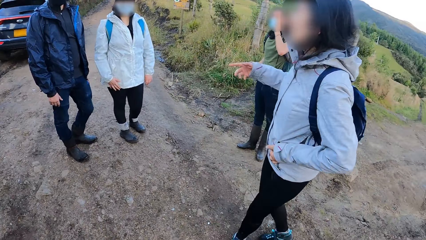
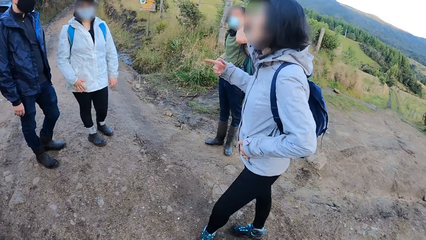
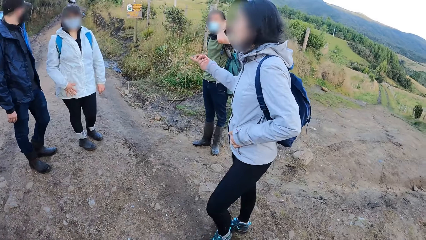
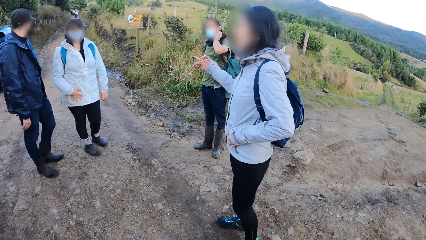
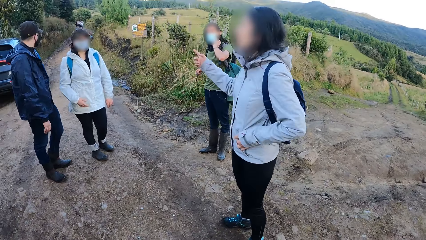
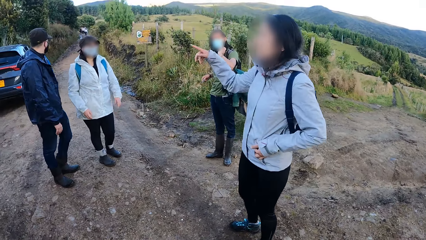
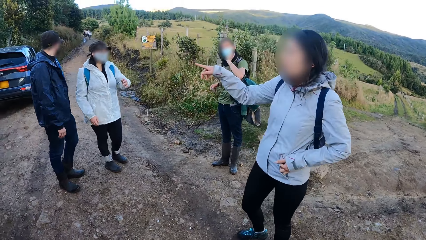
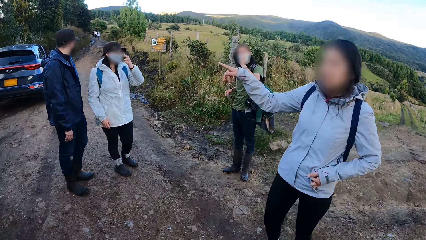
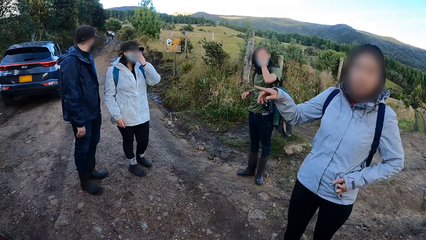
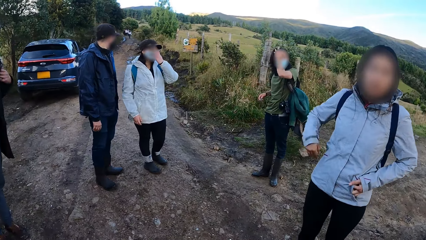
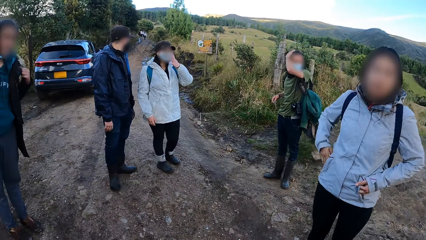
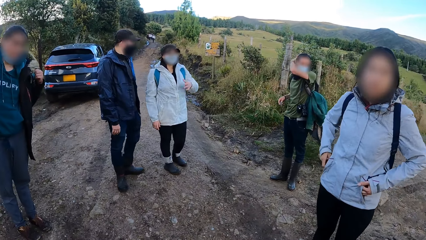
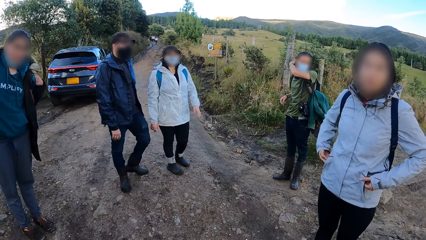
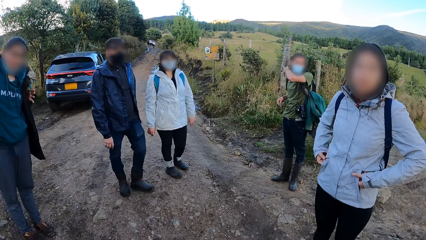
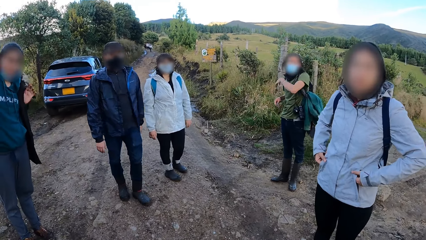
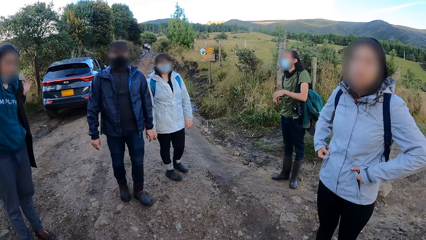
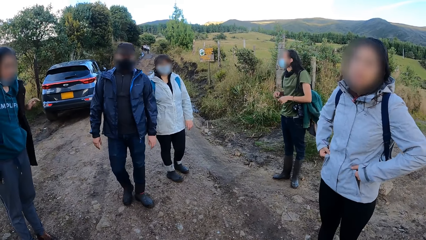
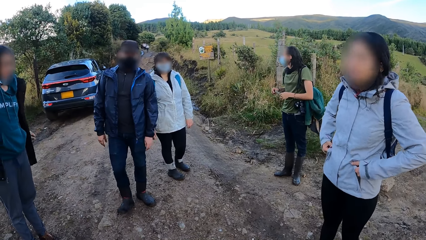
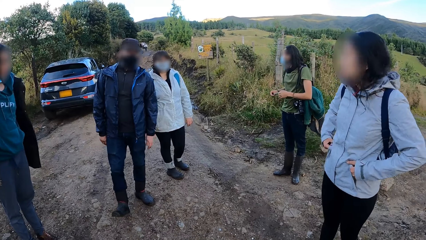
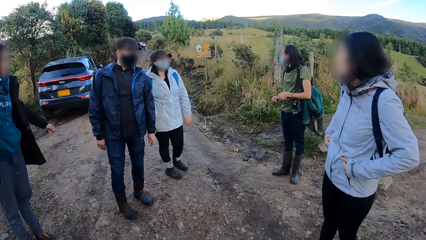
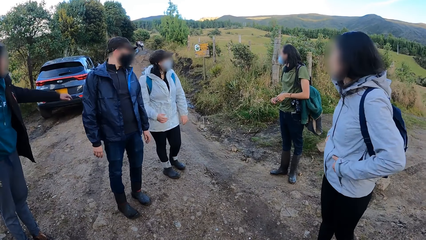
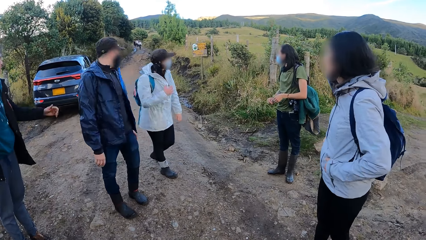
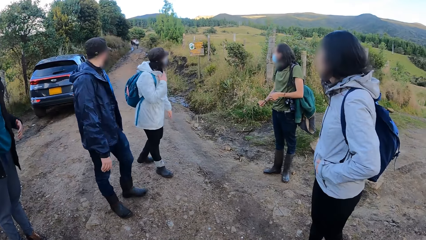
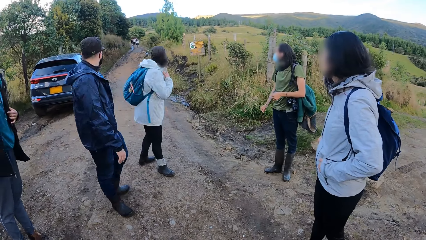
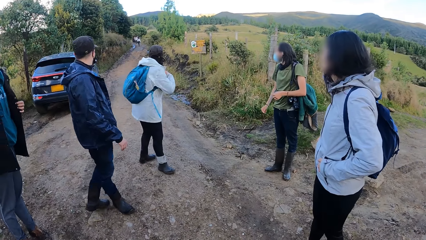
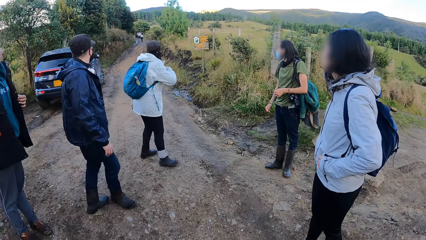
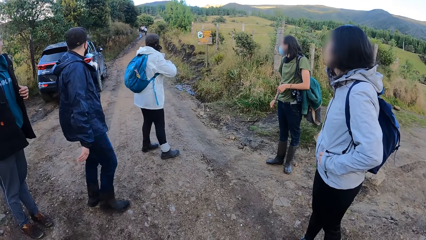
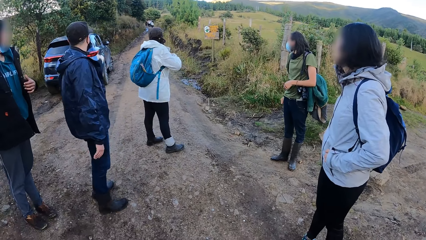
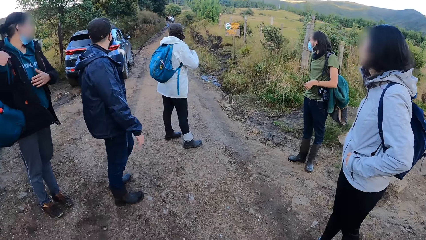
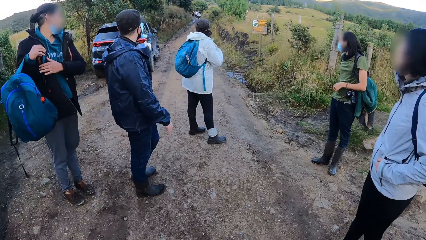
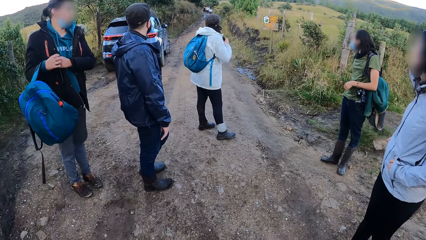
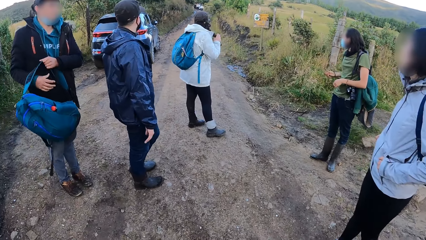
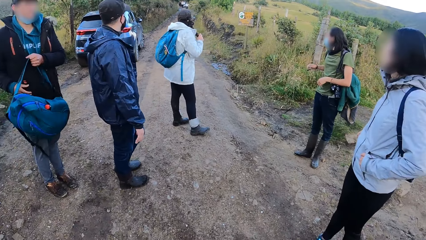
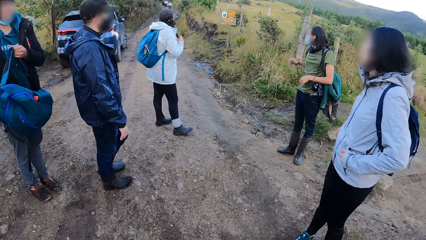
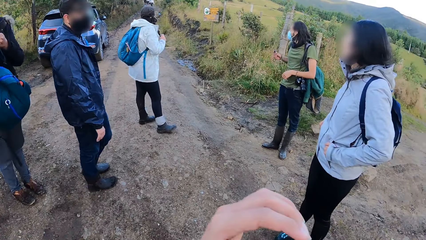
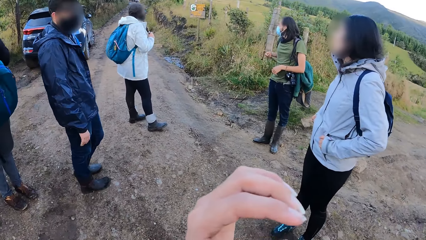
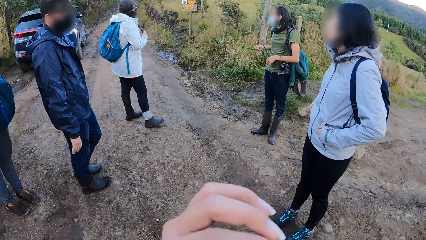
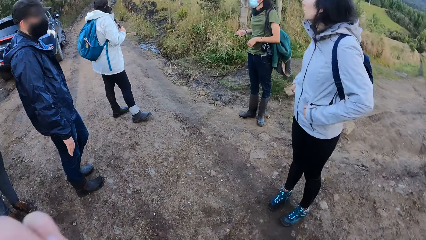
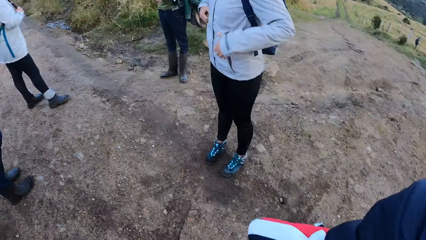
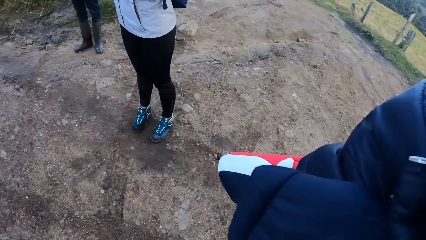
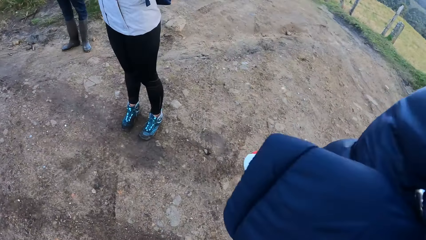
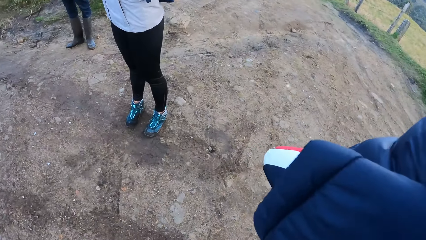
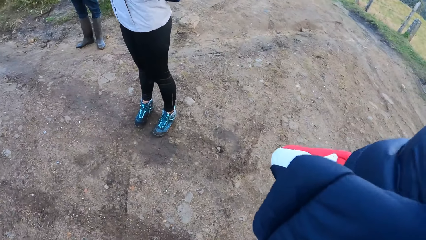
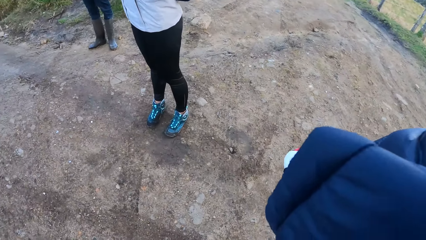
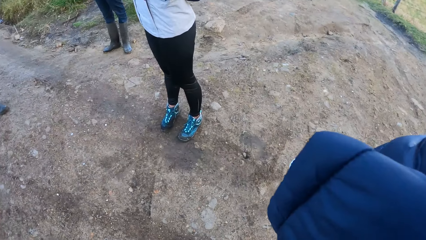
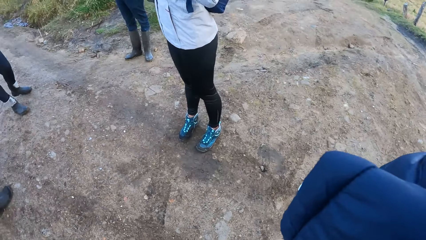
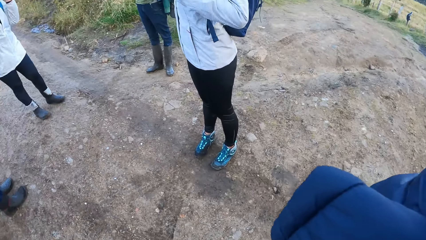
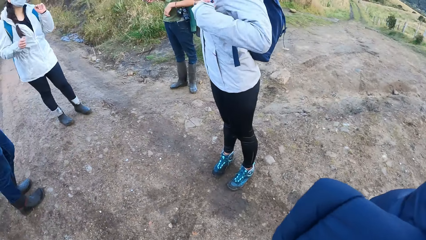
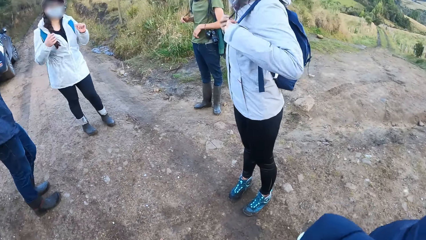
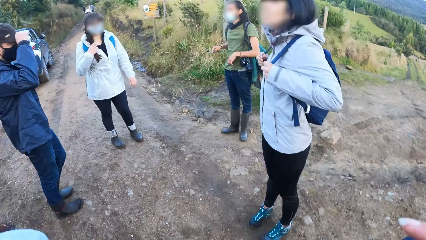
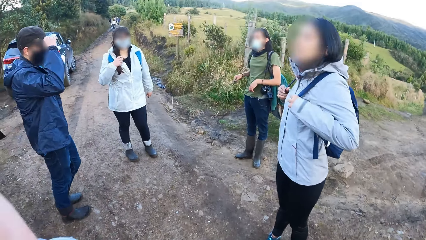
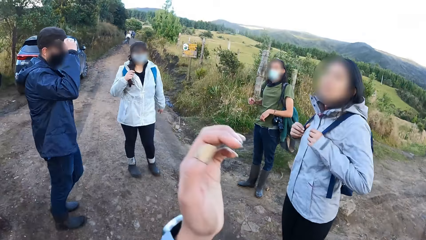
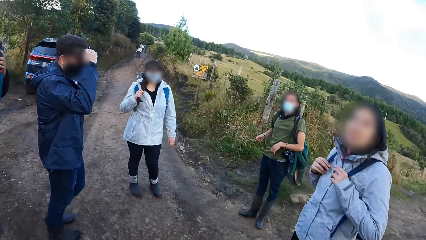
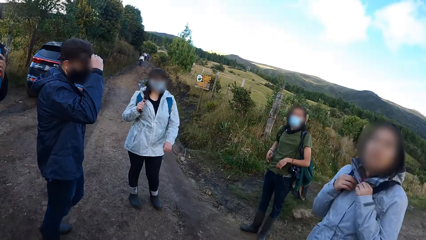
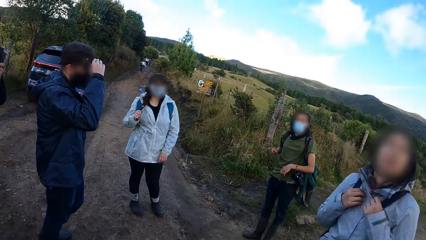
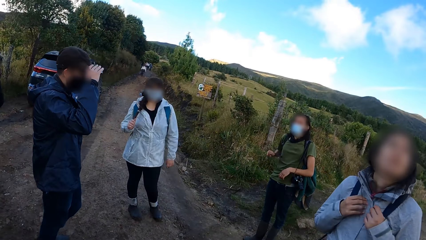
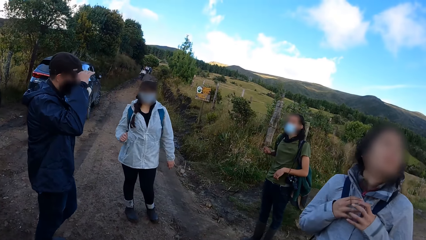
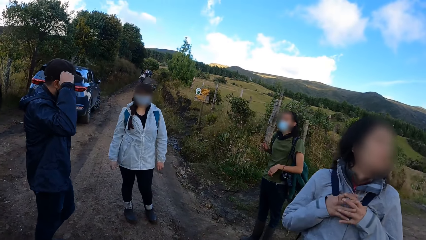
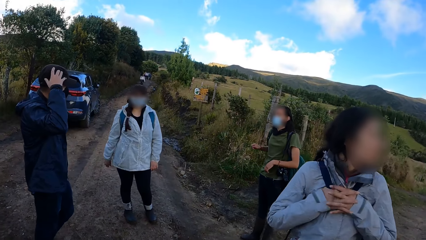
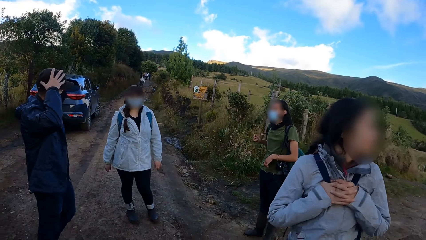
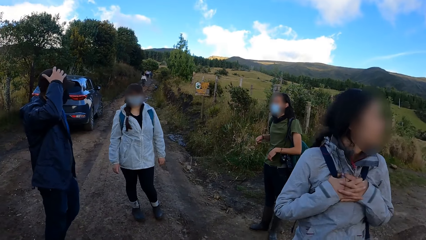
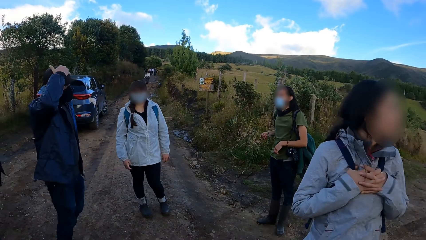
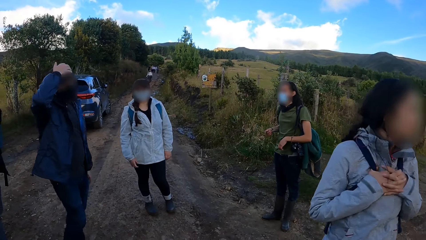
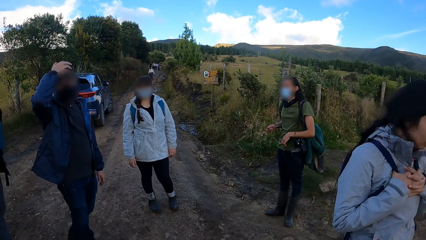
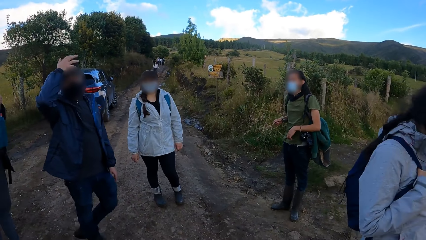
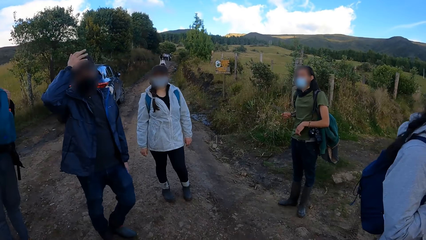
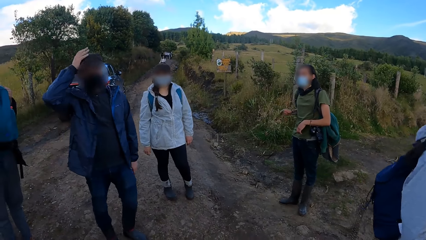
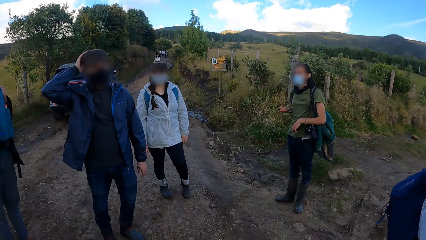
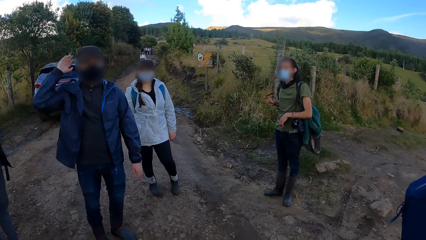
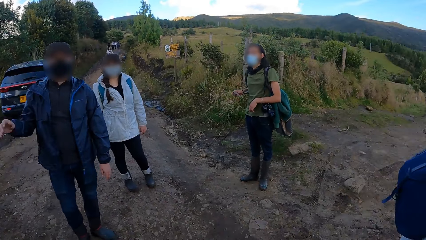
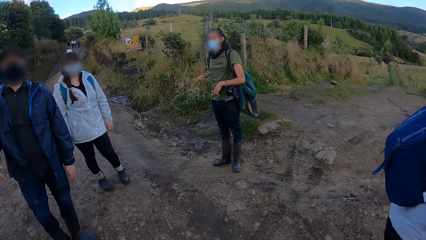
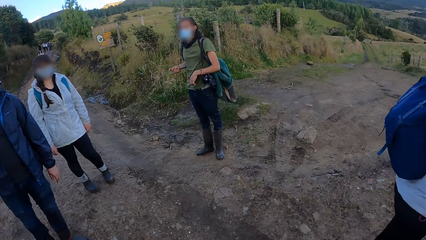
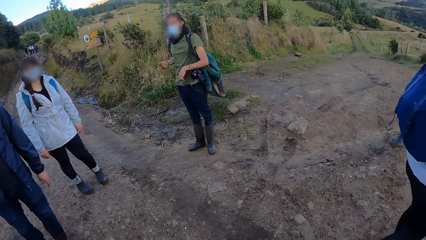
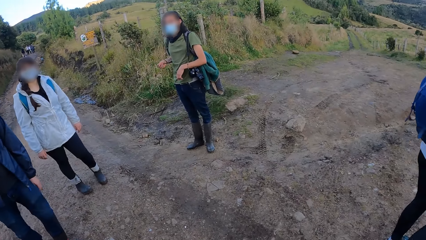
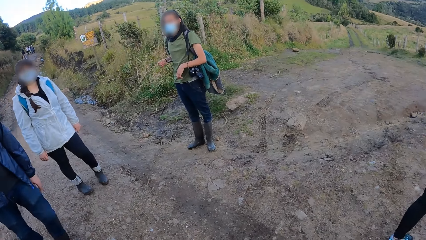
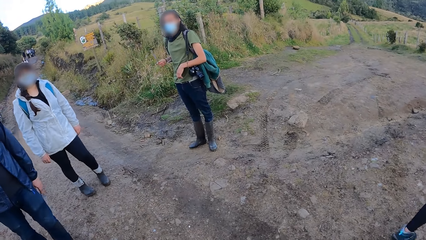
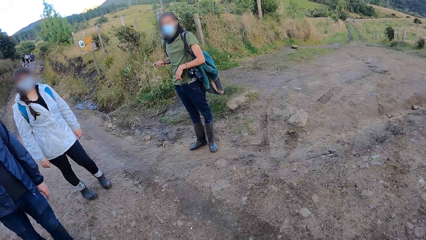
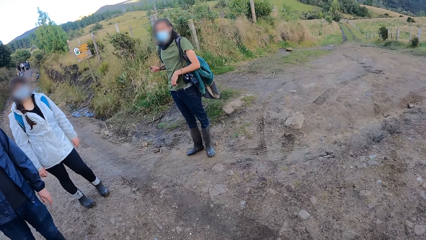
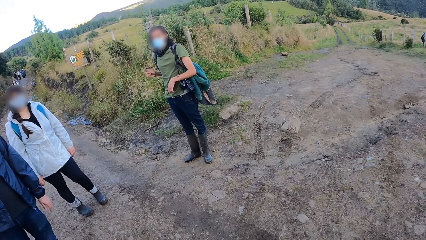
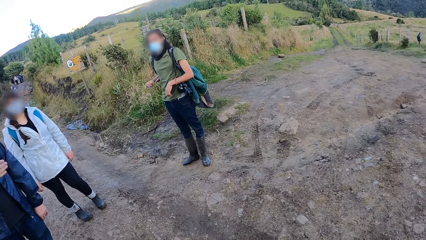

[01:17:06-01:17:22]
The camera wearer scratches his nose with his left hand. He gestures.
